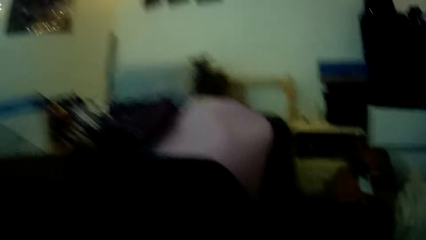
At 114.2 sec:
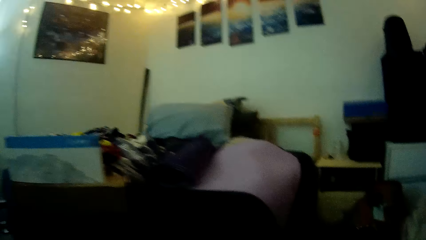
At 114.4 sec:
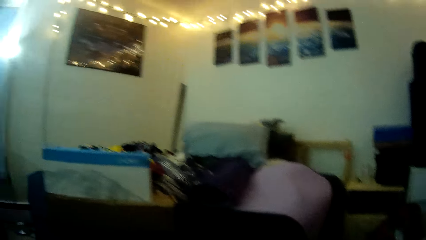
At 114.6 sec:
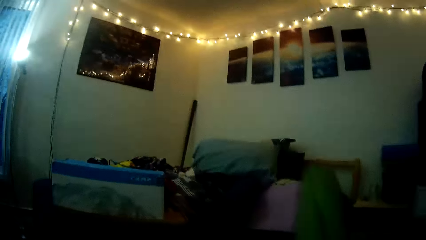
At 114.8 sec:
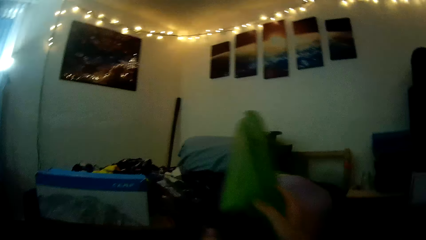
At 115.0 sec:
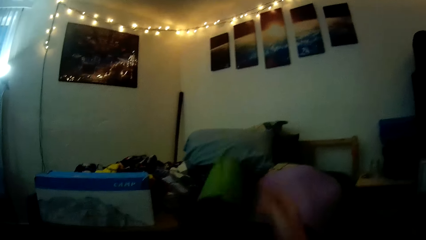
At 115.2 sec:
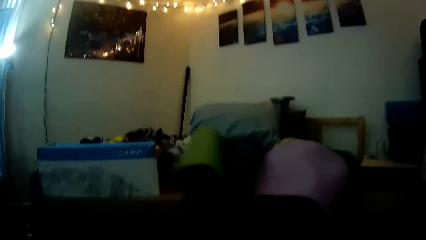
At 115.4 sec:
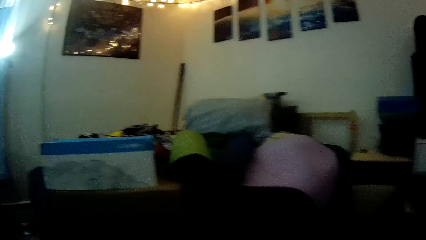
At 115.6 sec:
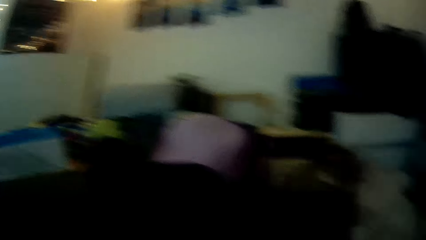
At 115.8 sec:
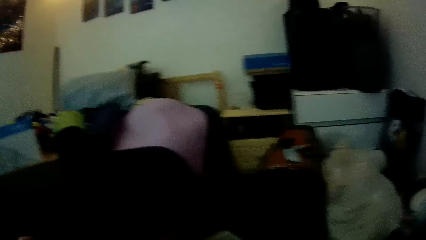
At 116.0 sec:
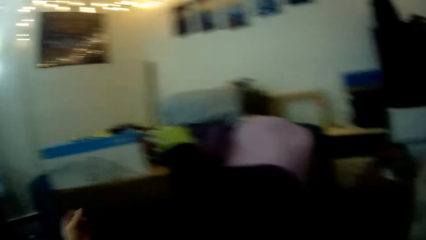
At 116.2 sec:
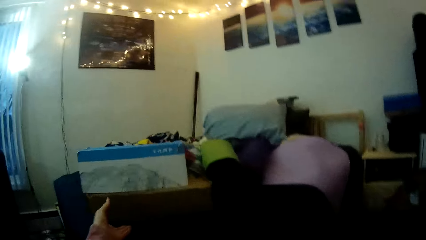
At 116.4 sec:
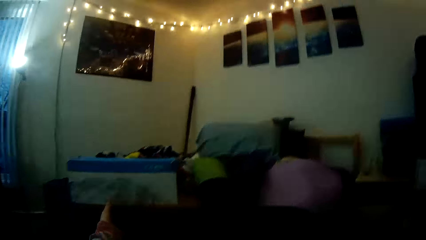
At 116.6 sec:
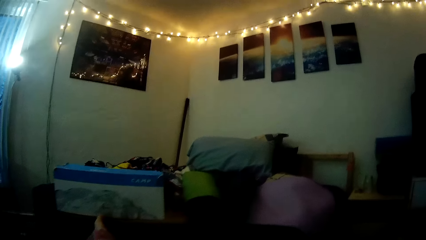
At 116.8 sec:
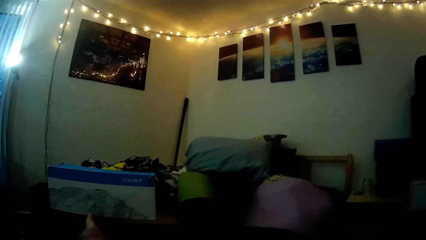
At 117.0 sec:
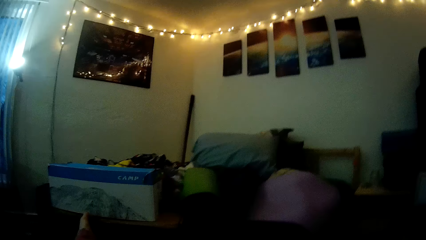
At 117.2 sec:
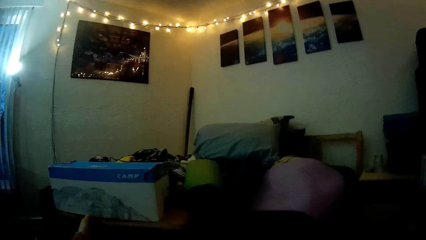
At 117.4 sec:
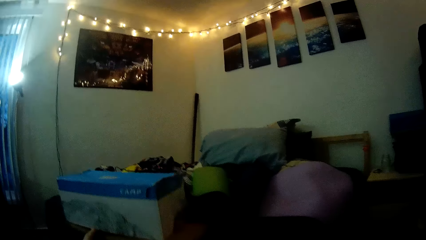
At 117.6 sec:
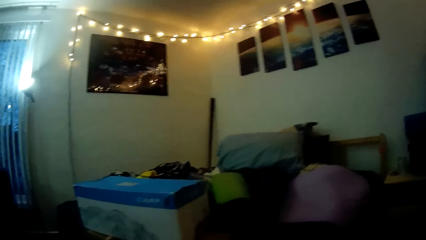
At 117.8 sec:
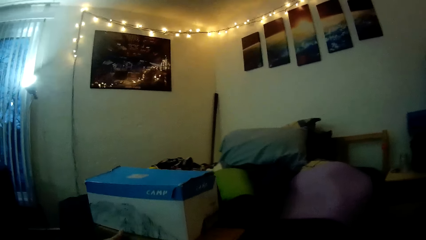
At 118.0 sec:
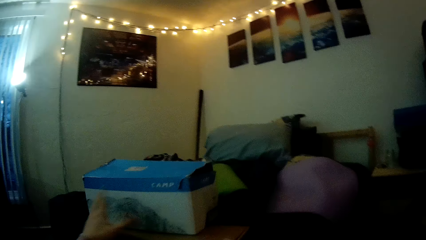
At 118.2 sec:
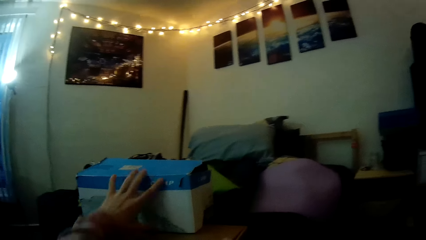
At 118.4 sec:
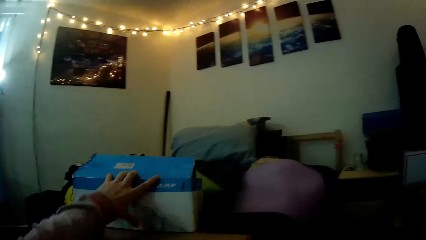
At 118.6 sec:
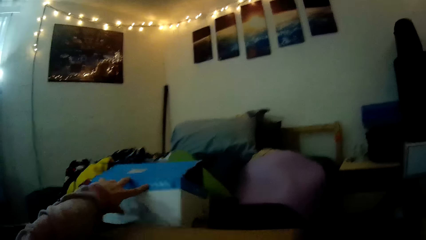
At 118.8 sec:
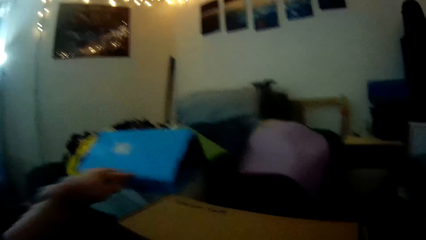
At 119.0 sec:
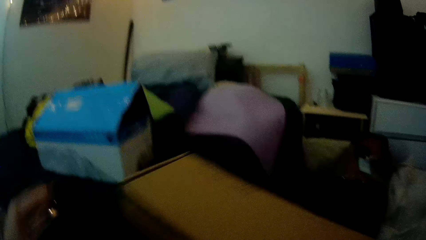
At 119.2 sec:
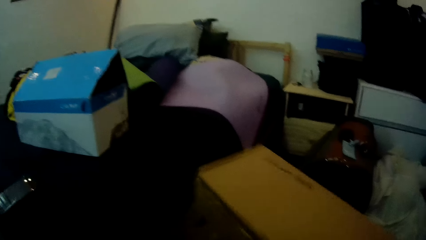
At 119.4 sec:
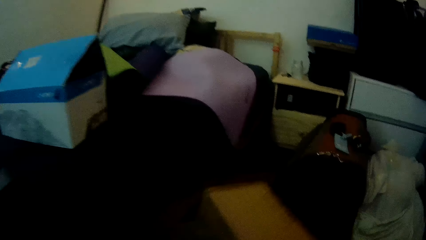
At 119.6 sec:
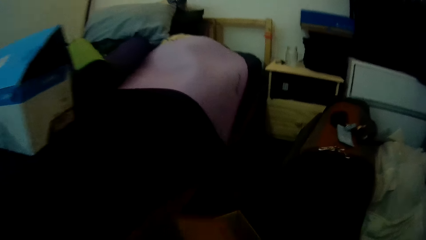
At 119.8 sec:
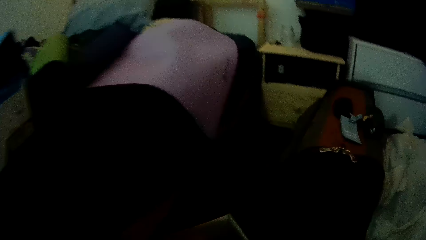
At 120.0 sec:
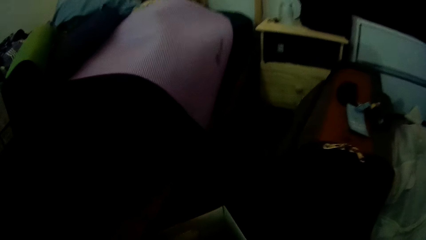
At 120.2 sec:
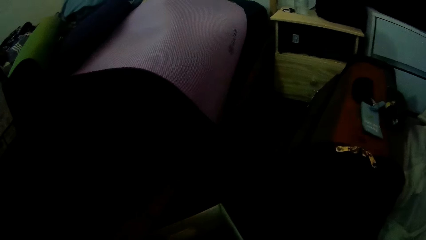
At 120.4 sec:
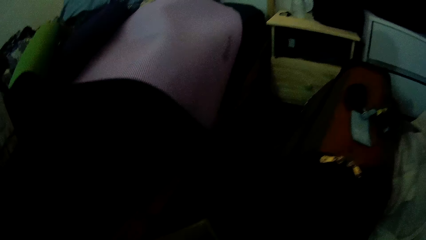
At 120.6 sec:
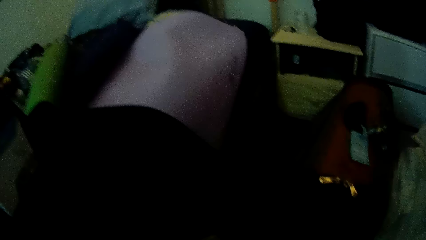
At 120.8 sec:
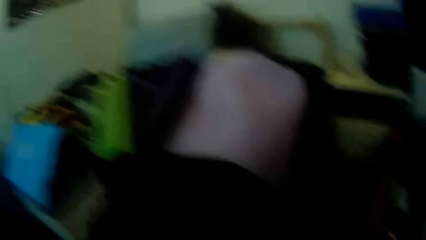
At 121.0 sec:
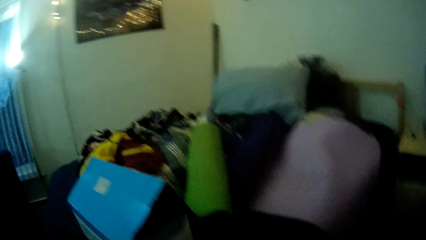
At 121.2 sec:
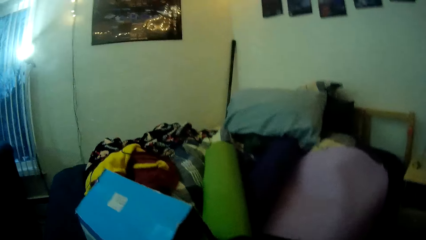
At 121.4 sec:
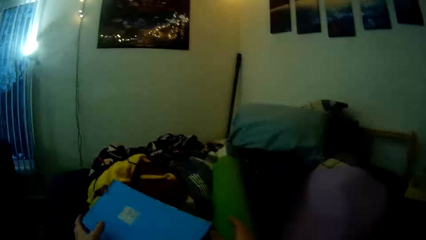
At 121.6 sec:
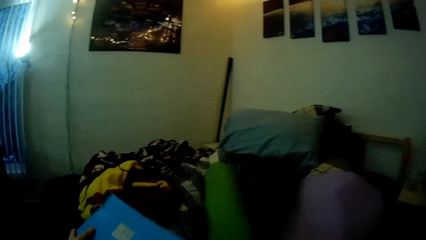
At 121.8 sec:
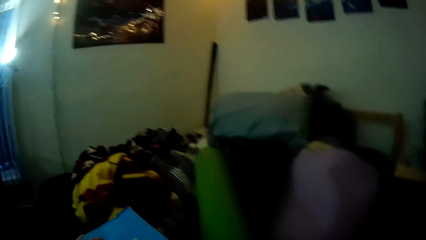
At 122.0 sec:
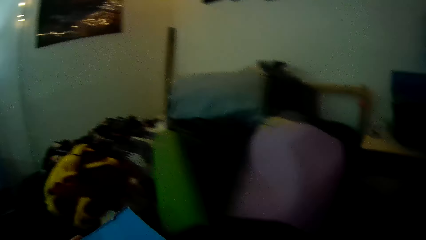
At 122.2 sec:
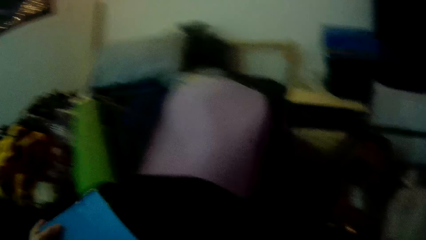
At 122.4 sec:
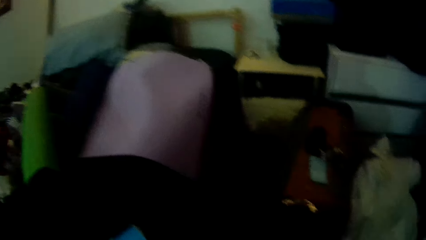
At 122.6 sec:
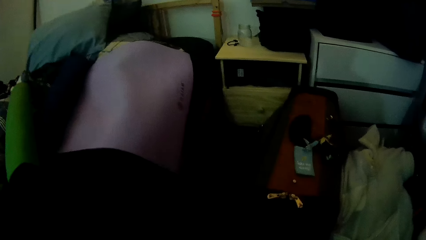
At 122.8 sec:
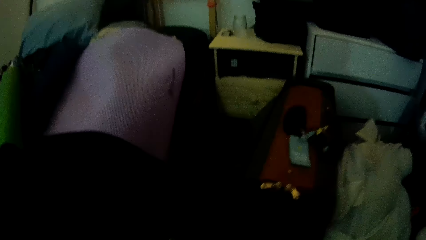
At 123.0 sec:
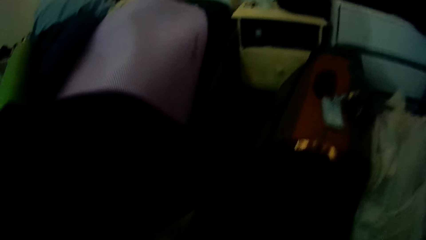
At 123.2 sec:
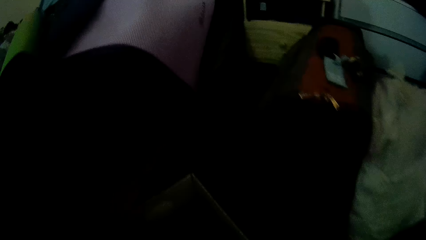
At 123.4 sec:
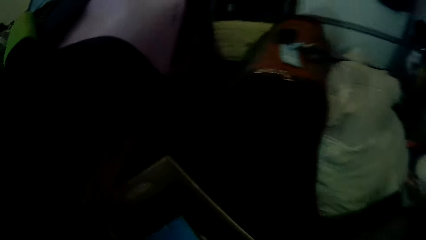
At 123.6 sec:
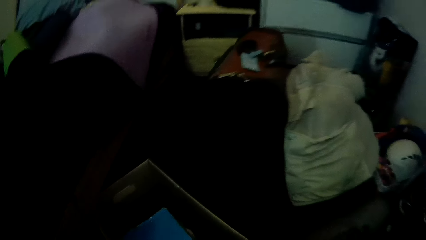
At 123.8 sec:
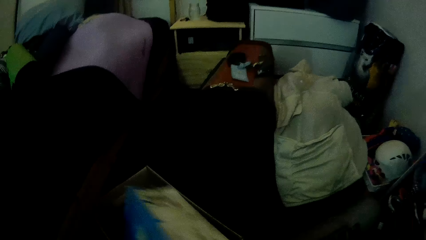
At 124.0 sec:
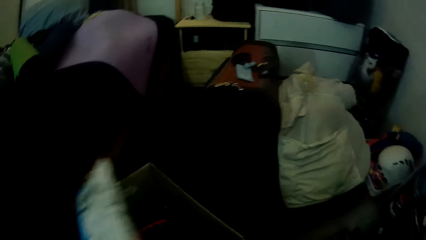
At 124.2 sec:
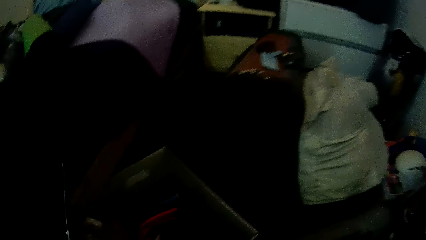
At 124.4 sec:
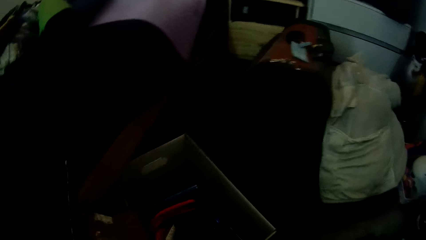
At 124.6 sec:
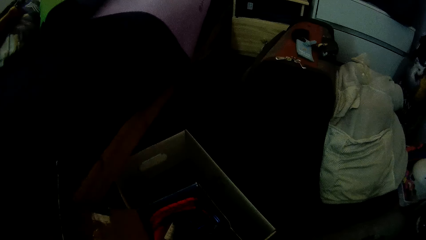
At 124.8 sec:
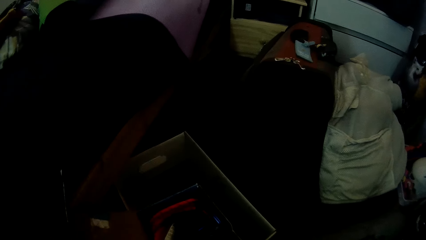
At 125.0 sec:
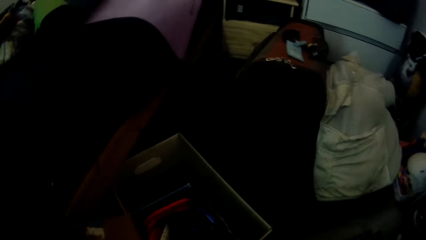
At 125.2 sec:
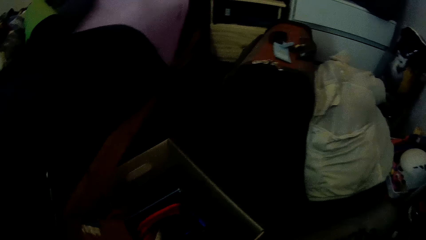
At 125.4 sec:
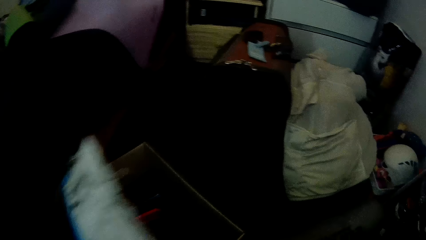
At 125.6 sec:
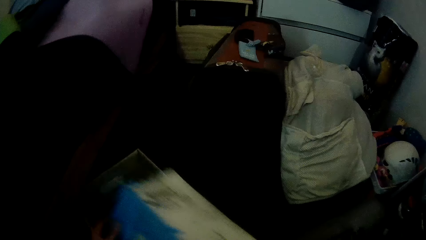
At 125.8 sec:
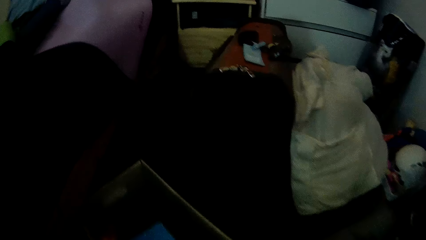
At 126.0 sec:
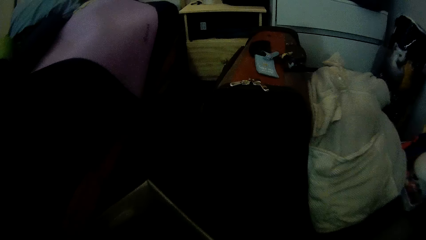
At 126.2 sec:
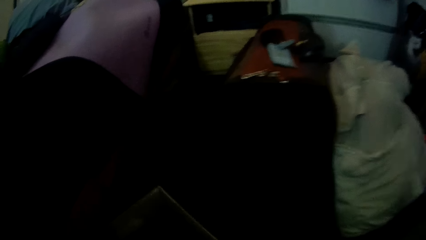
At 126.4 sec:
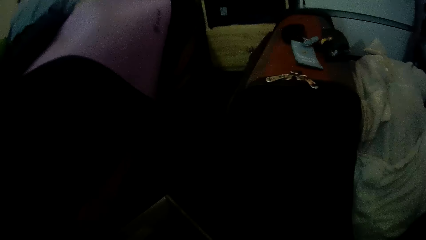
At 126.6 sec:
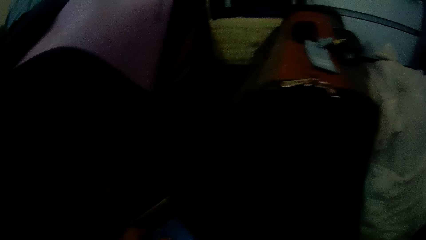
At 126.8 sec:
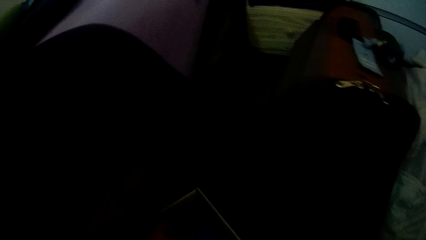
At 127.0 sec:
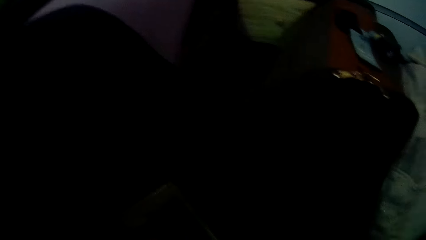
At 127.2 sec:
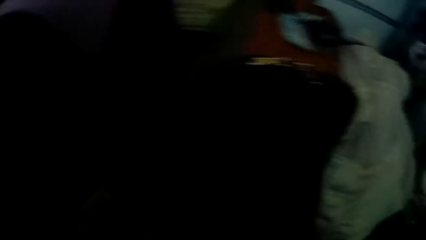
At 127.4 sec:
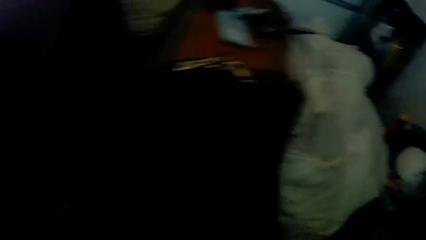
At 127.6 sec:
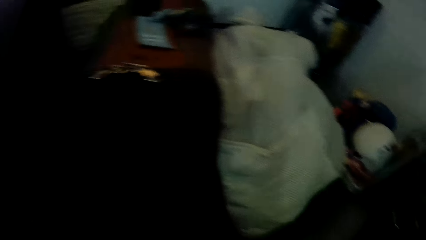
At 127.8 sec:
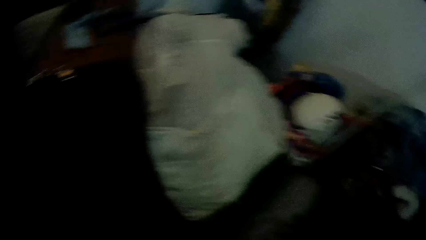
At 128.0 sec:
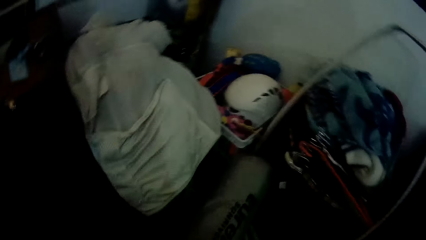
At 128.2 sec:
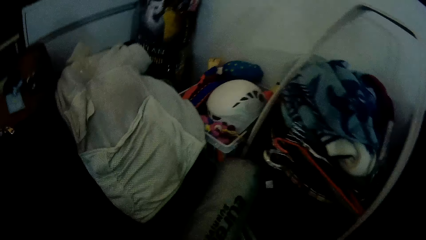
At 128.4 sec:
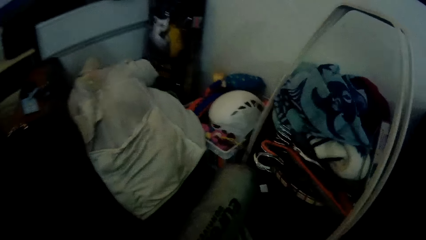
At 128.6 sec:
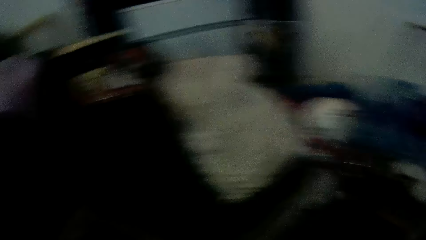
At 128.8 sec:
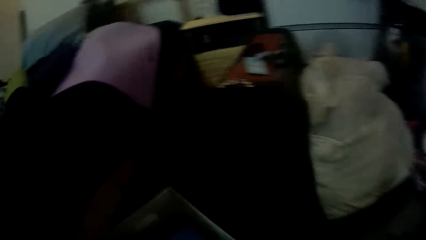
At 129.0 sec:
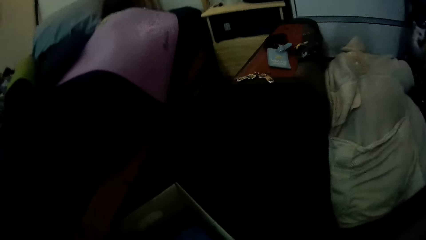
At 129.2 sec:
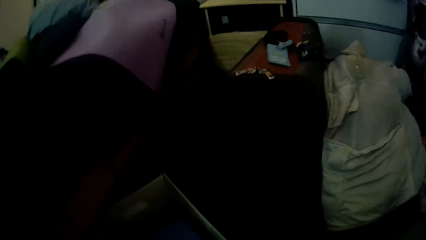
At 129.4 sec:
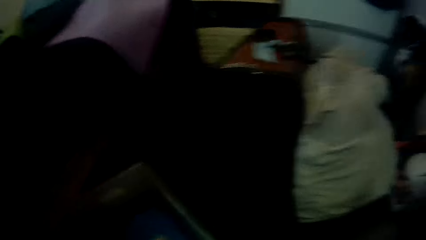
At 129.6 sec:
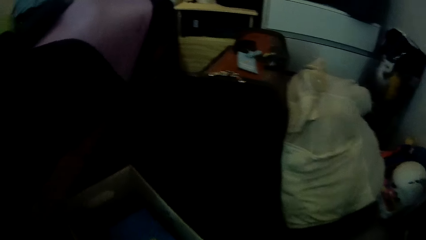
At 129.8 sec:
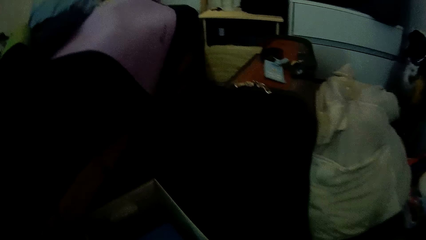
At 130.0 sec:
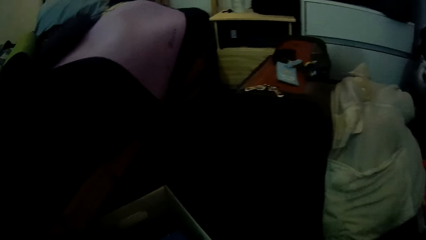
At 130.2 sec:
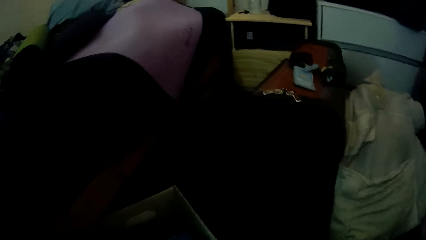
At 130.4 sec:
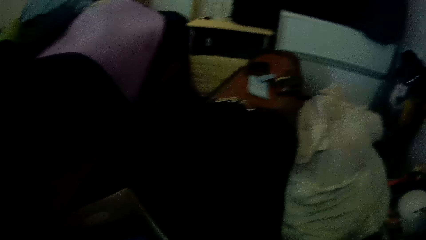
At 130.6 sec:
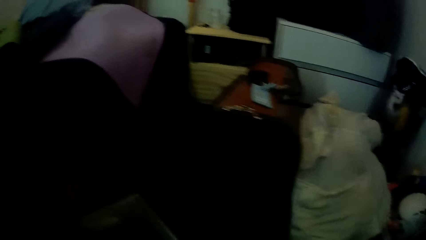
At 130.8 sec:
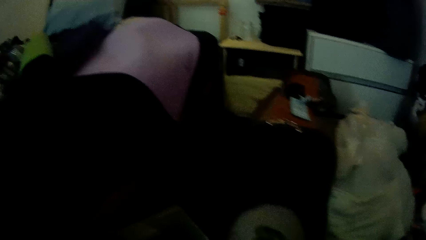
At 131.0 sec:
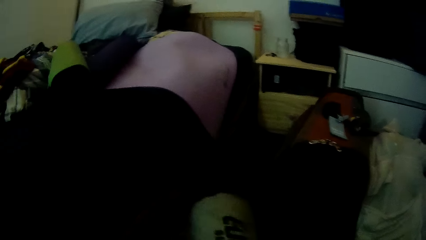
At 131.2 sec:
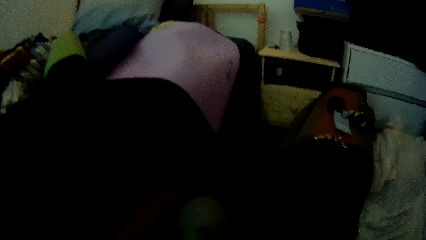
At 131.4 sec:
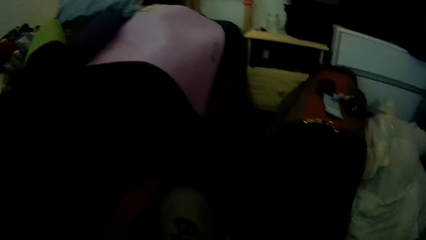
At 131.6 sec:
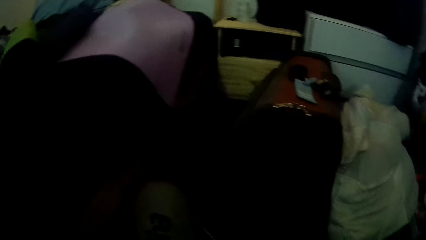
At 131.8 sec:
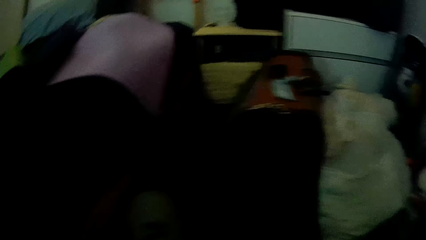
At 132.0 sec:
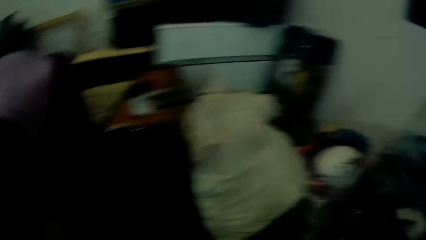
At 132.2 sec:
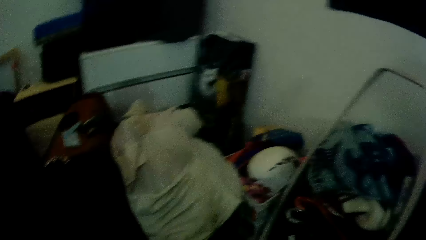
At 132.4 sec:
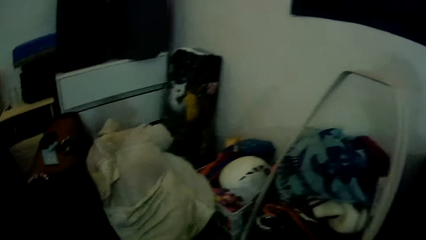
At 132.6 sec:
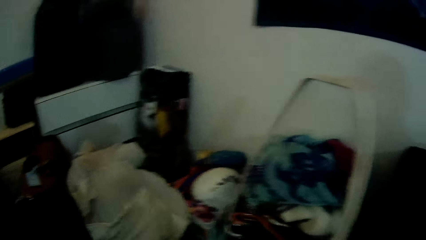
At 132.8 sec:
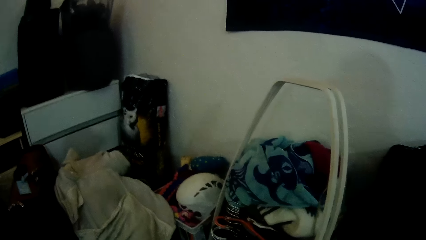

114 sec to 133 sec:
The camera wearer throws the cloth on the bed. They drop the bag on the bed. They look around. They move the box. They hold a carton. They push the box to the bed. They pick up the box and put the box down on the floor. They pick up the box. They put the box down. They open the box. They search the carton. They close the box. They look around. They put something in the box. They look around.
